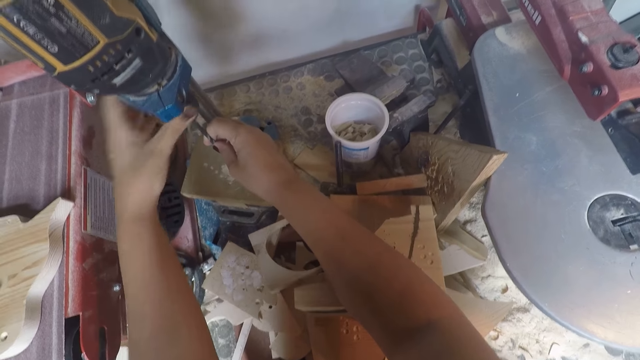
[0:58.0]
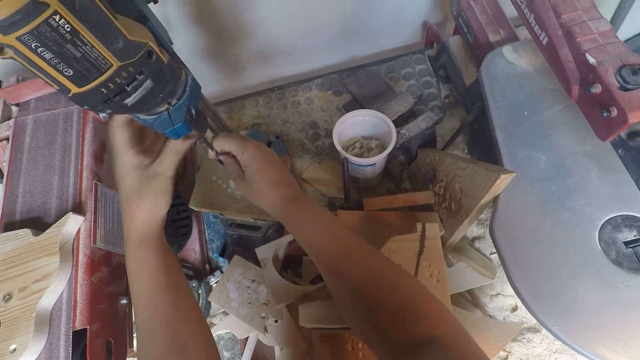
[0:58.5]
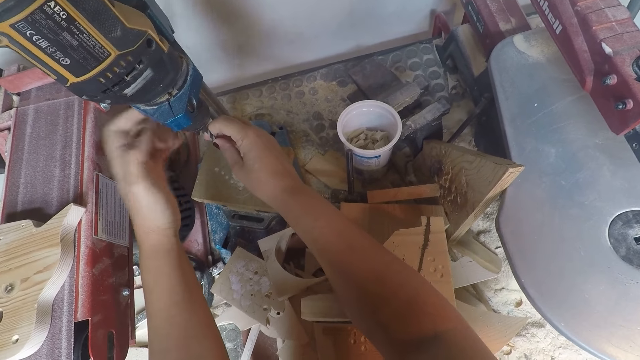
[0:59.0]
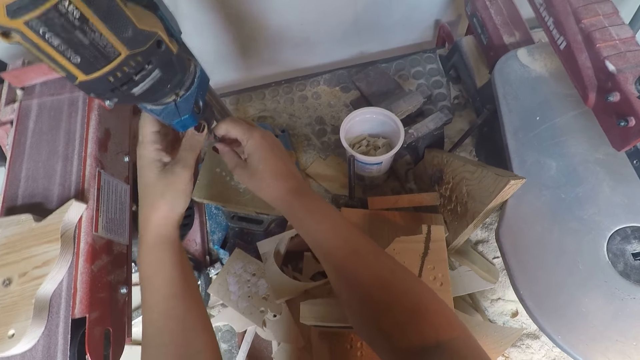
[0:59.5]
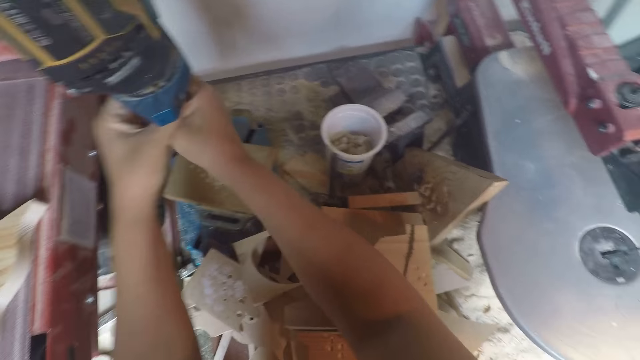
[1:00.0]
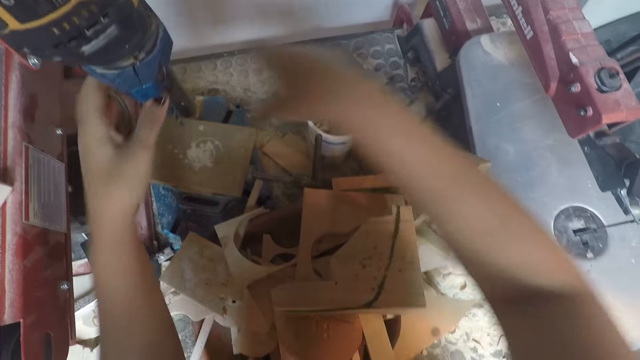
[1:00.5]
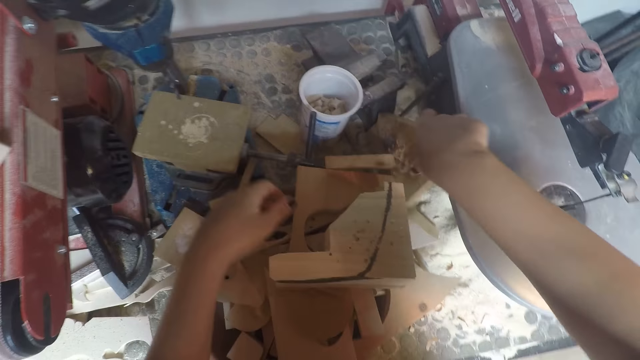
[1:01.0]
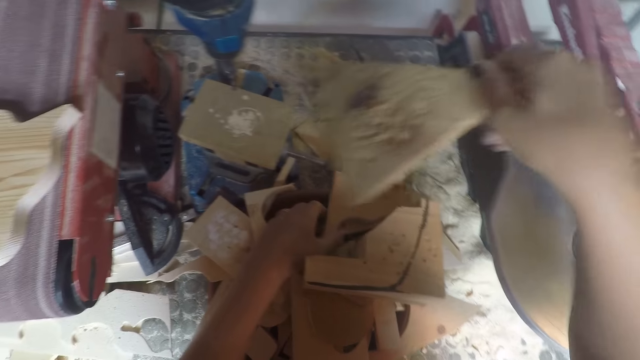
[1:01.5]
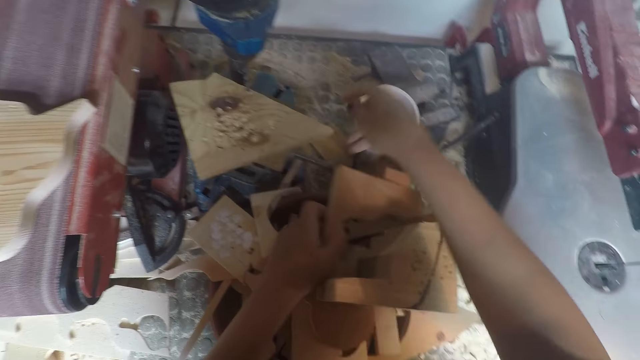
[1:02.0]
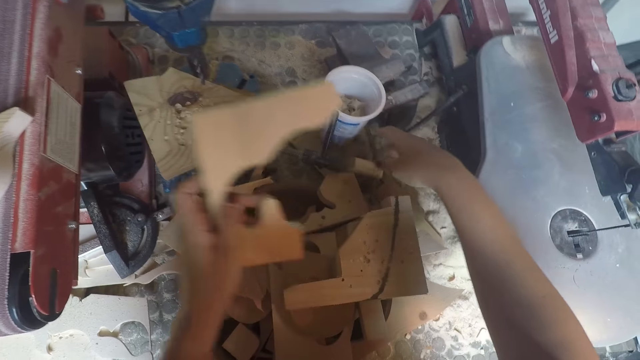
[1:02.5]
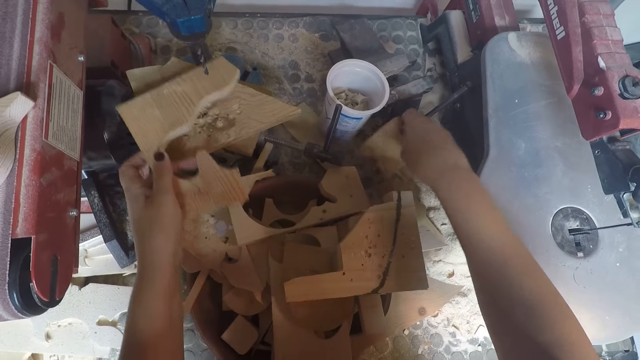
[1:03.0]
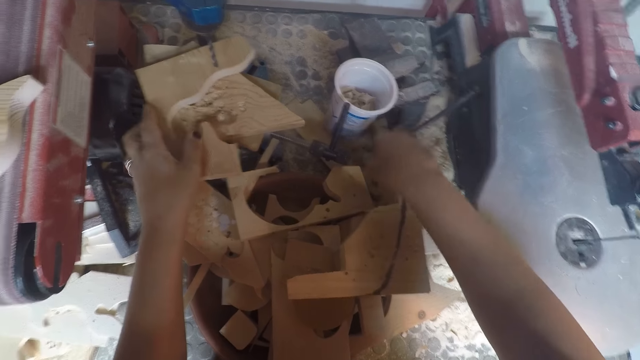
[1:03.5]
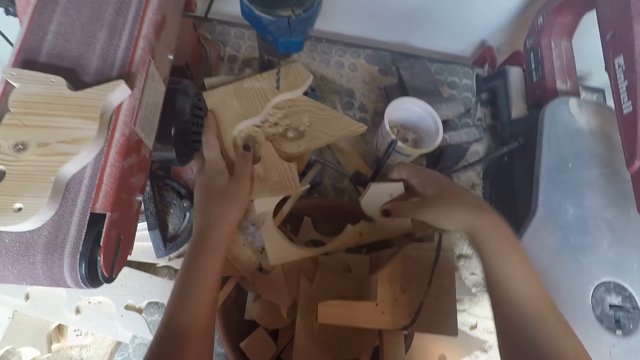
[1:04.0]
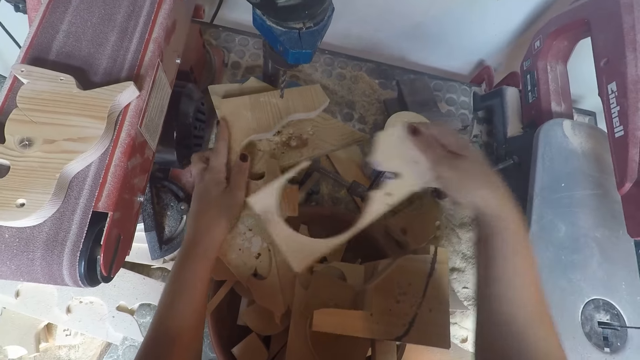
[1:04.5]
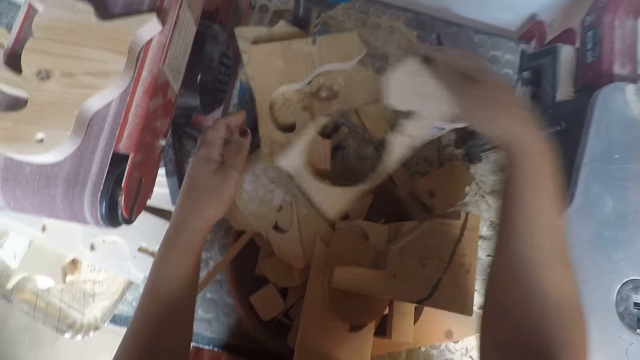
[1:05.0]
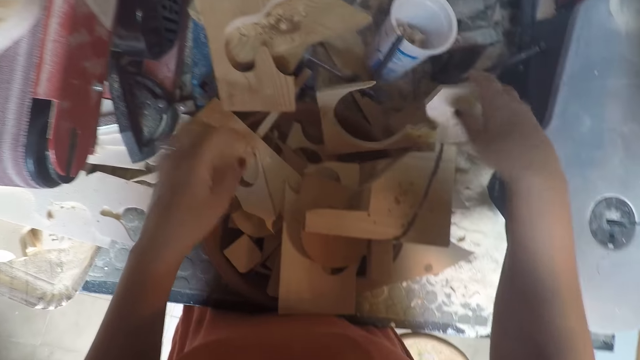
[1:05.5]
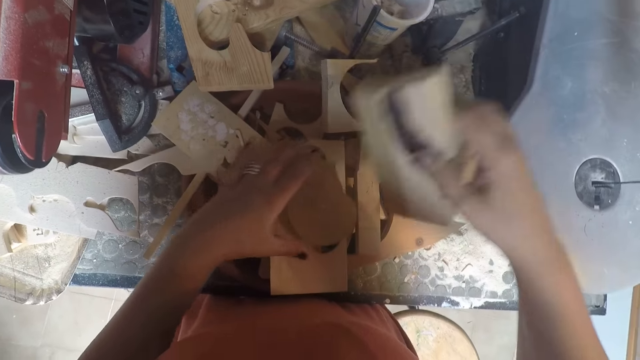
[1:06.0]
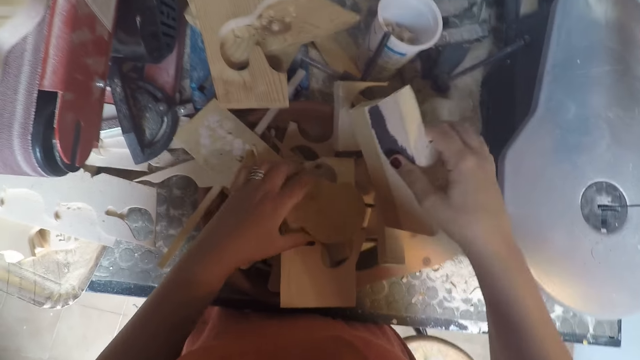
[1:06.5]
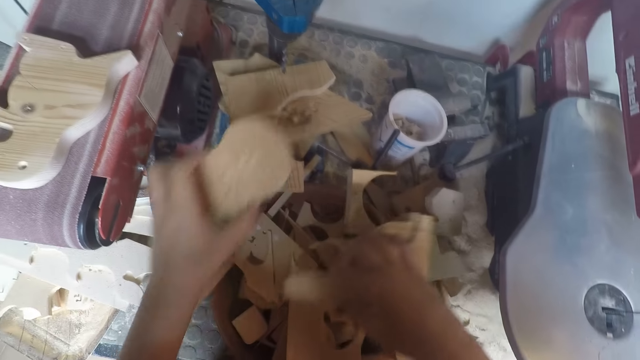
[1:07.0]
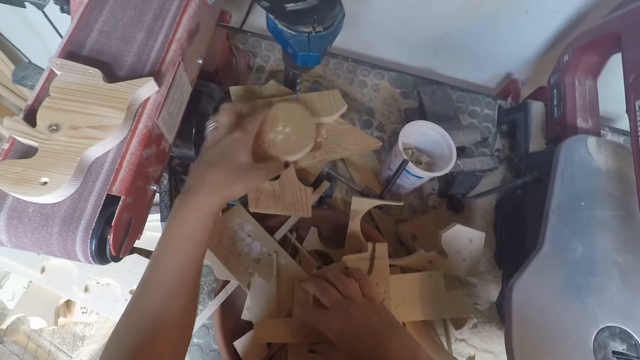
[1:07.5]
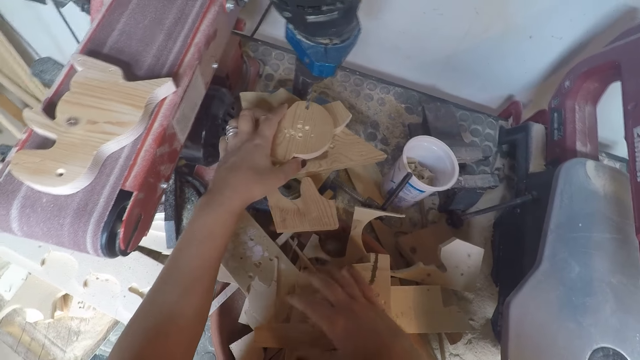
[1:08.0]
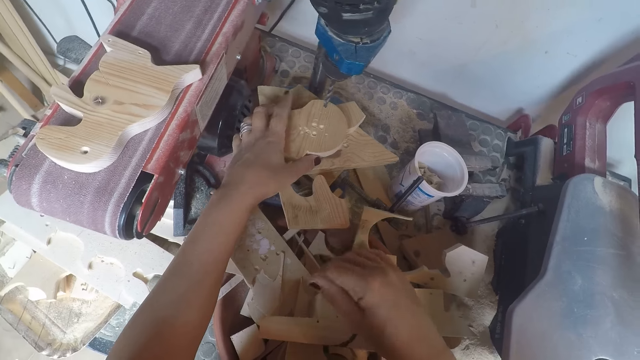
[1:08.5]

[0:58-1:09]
The camera wearer tightens the chuck of the drilling machine with his two hands. He picks up a piece of wood from the table with his right hand. He drops the wood on the drilling machine with his right hand. He picks up a piece of wood from the table with his left hand. He drops the wood on the table with his left hand. He picks up a piece of wood from the table with his right hand. He drops the wood on the table with his right hand. He picks up a piece of wood from the table with his right hand. He picks up a piece of wood from the table with his left hand. He places the wood on the drilling machine with his left hand.

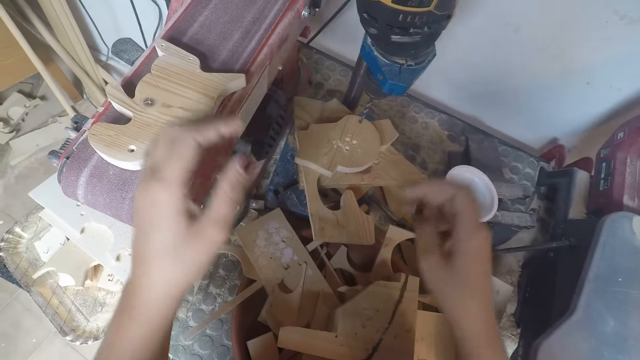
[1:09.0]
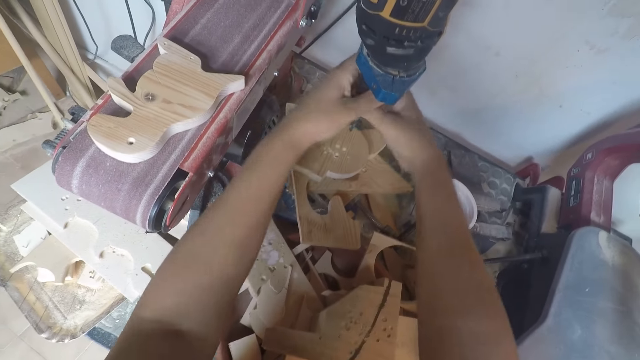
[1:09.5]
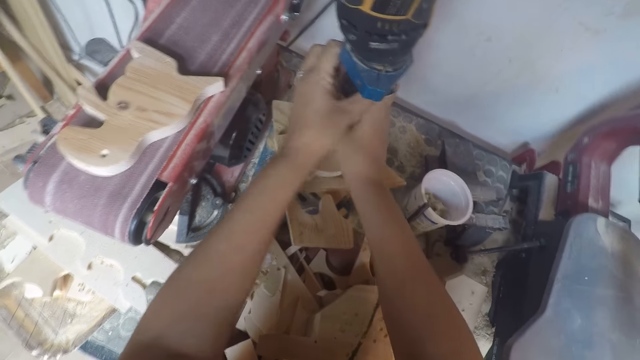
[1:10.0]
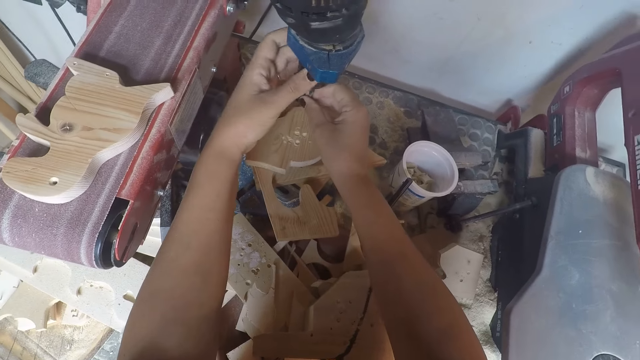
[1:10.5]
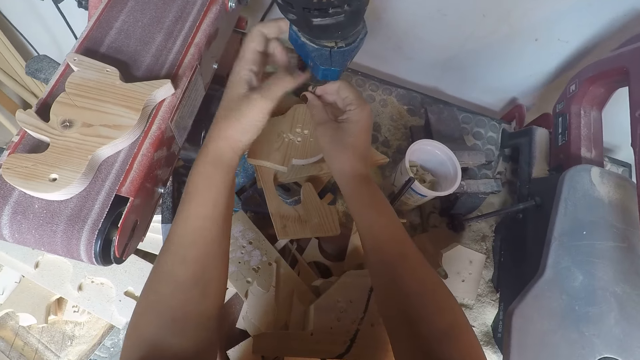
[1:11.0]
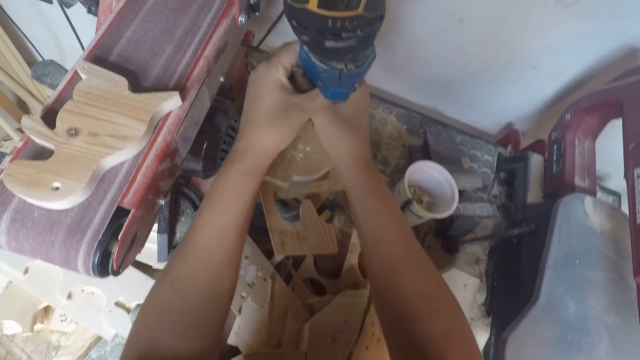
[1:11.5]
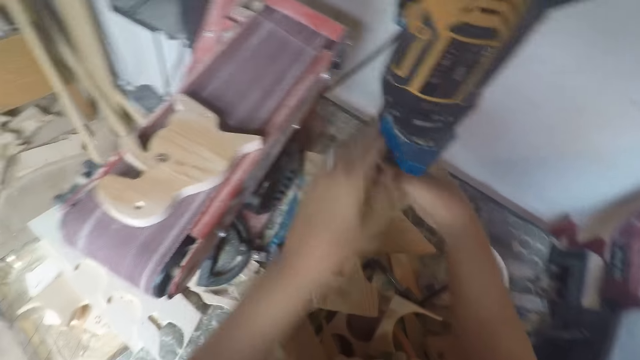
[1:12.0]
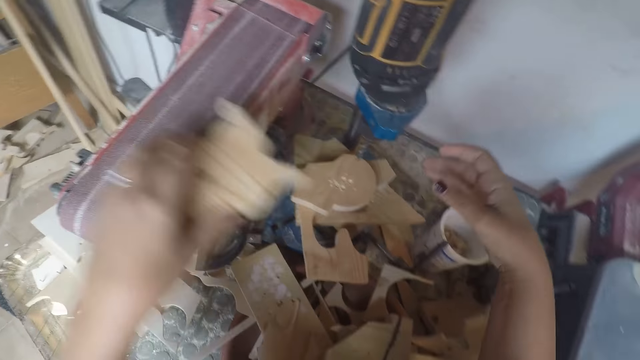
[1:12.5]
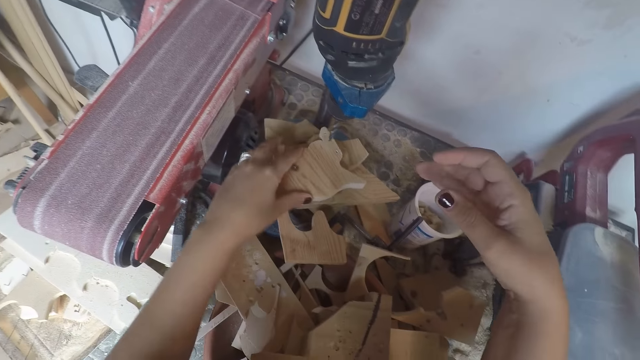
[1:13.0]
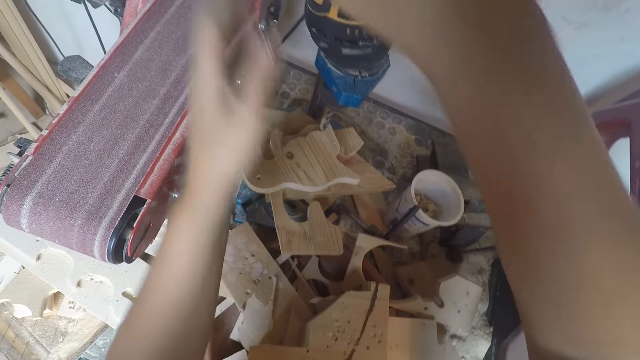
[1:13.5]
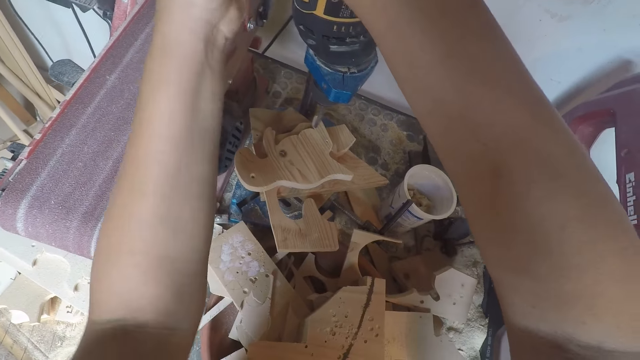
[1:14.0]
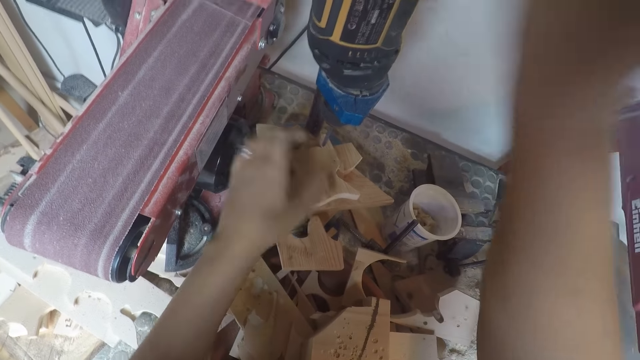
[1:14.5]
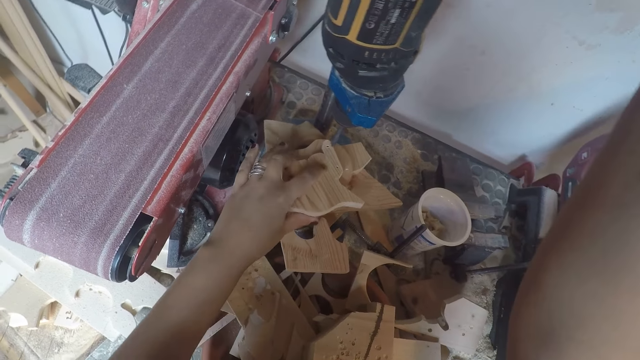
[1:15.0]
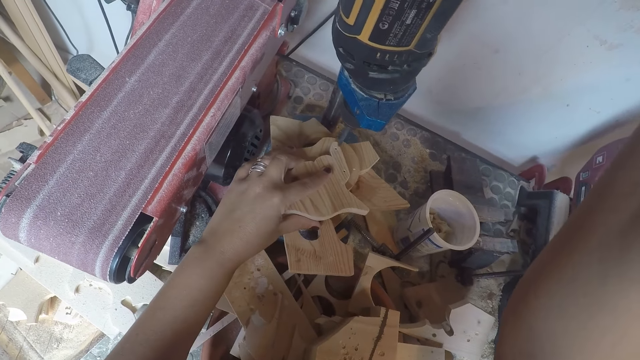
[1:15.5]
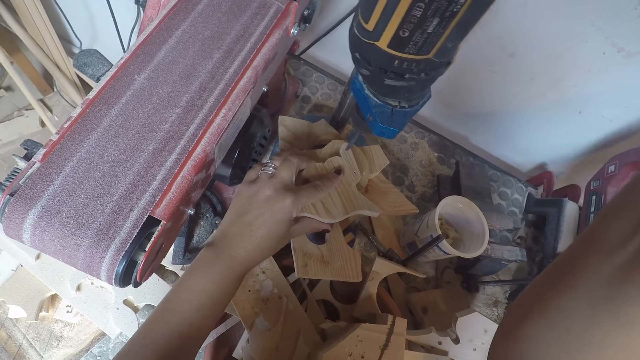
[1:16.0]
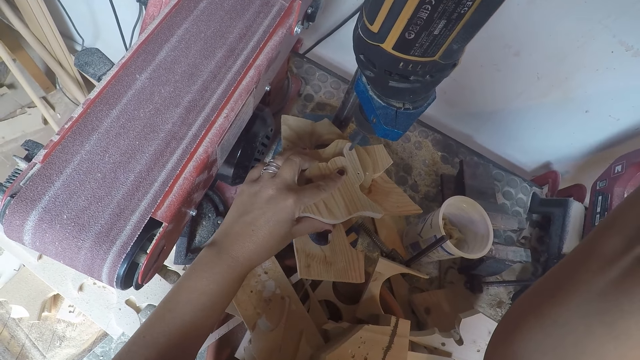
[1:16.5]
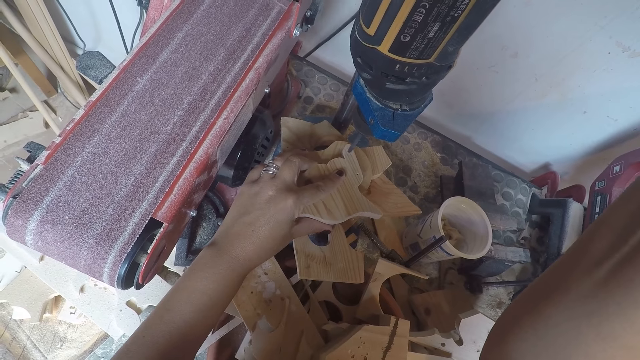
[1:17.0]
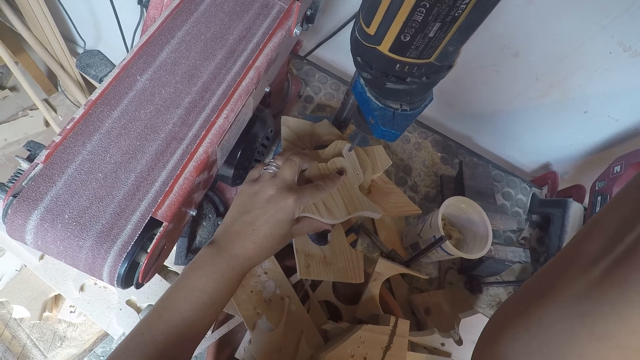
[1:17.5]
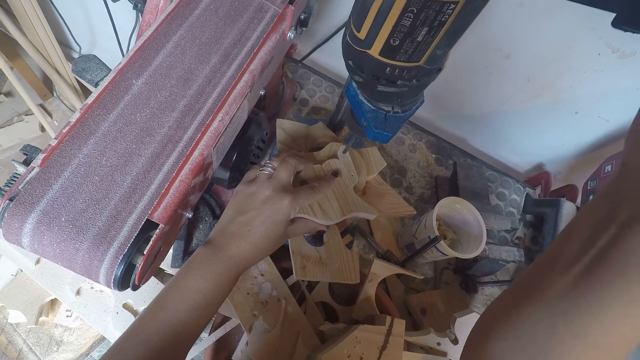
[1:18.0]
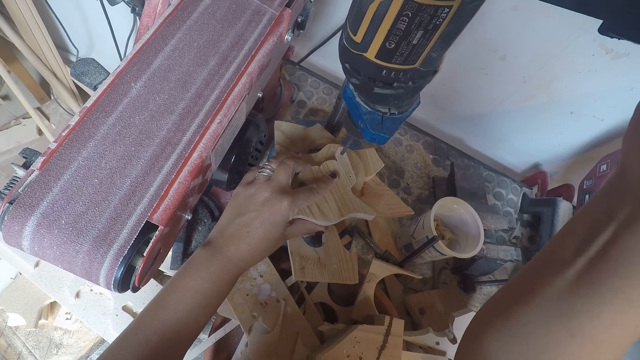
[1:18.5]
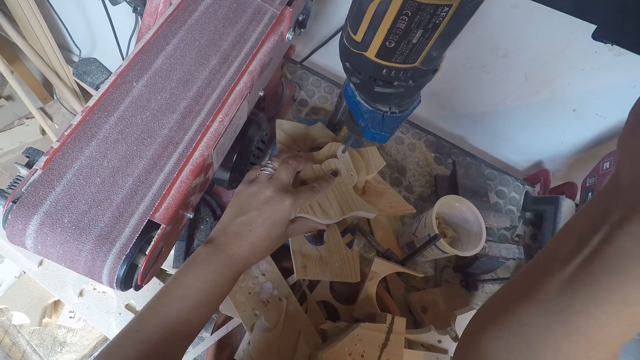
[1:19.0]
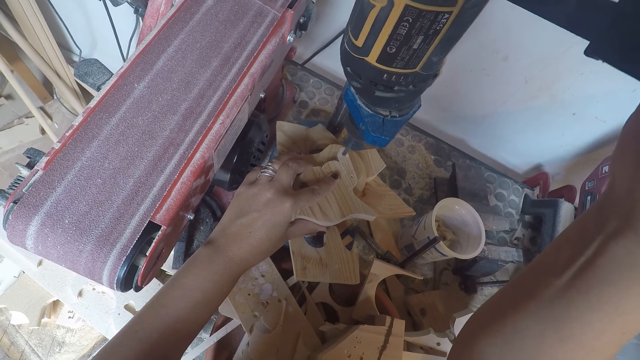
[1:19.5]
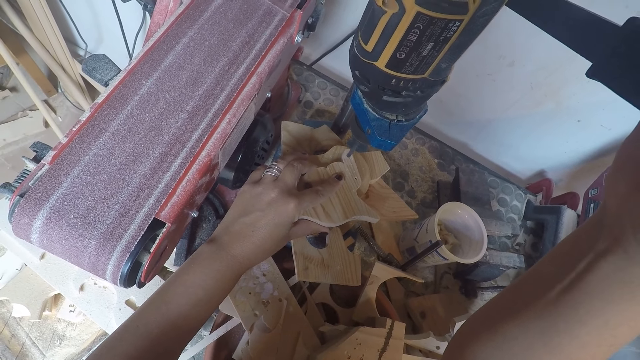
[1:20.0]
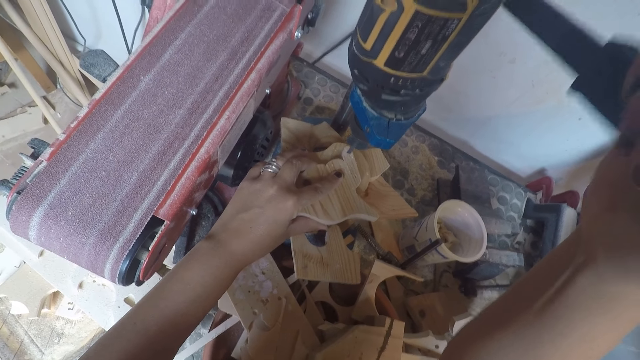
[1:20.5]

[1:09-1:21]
The camera wearer drills the piece of wood. He tightens the chuck on the drilling machine with his two hands. He picks up the wood from the filing machine with his left hand. He places the wood on the drilling machine with his left hand. He holds the head of the drilling machine with his two hands. He adjusts the wood on the drilling machine with his left hand. He drills a hole on the wood with the drilling machine.
